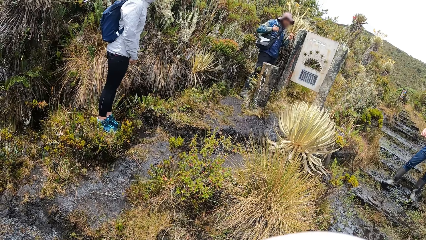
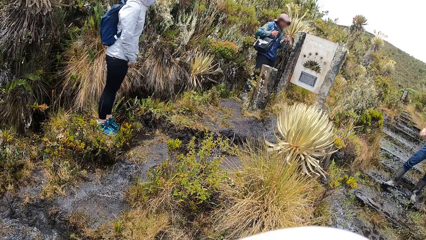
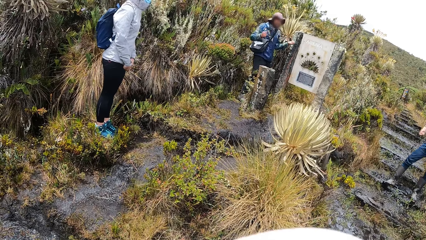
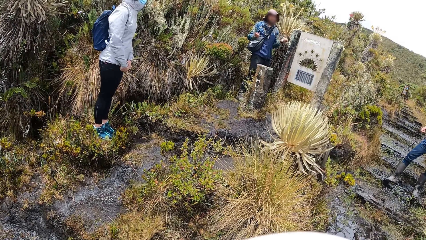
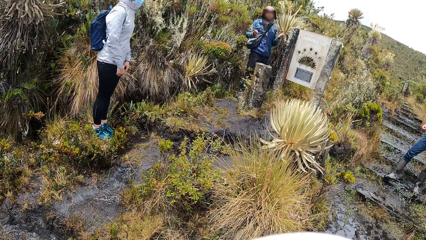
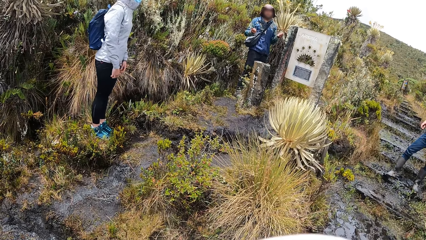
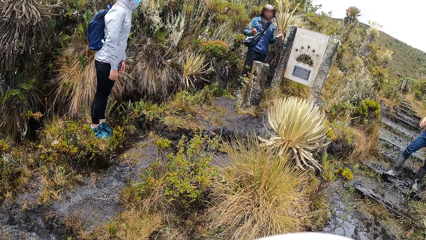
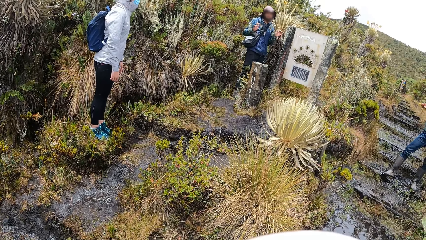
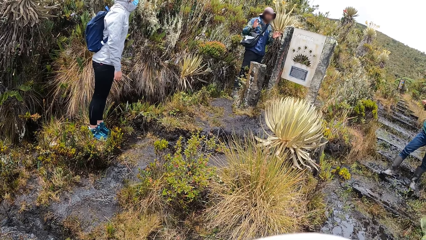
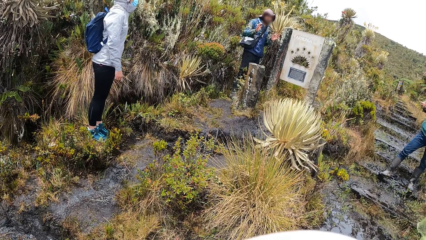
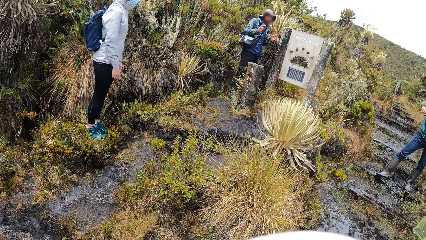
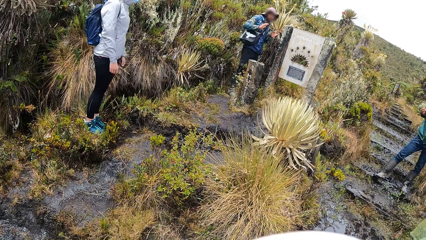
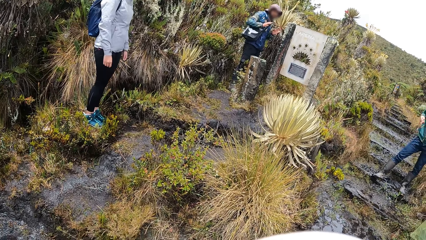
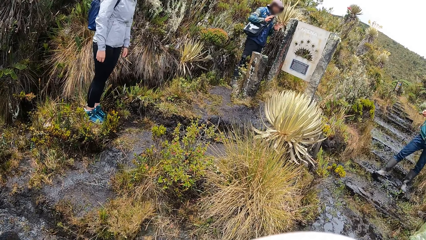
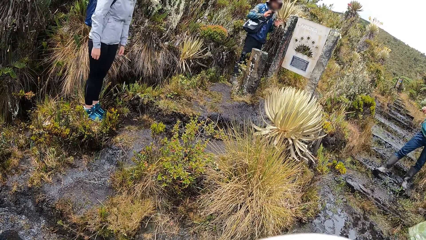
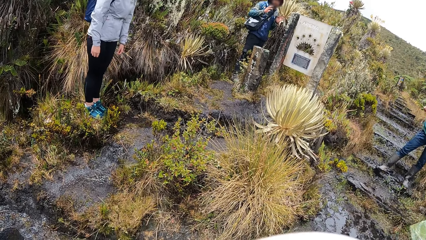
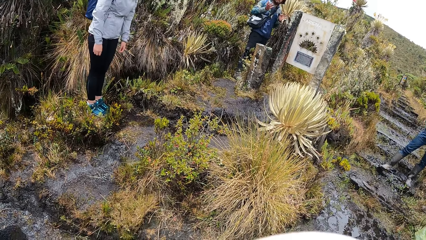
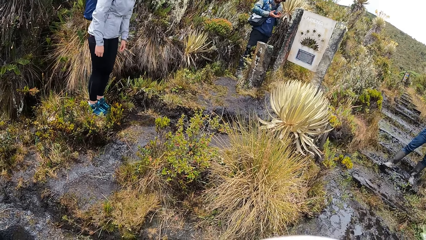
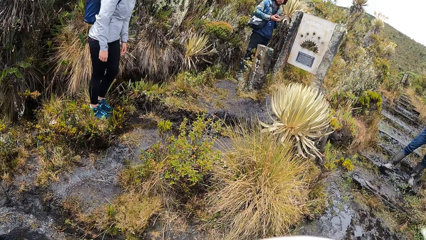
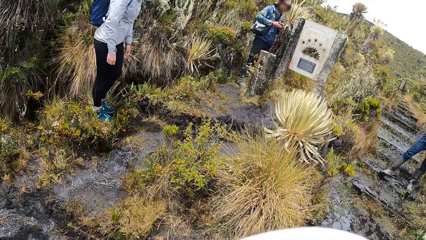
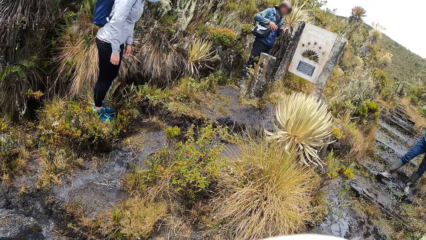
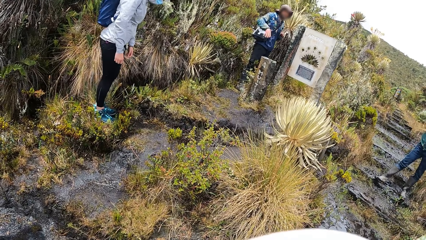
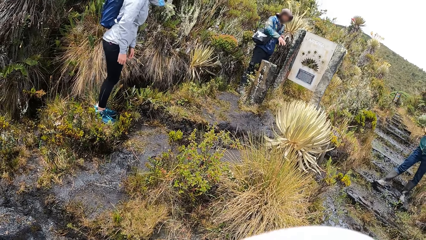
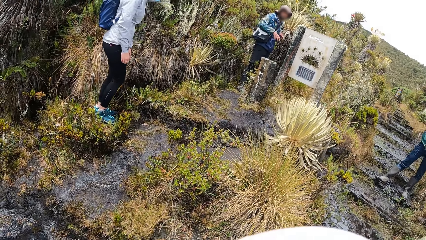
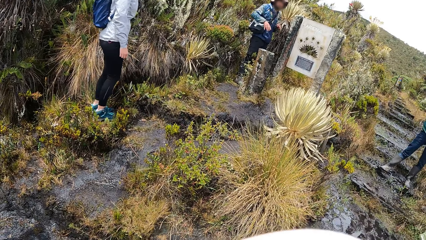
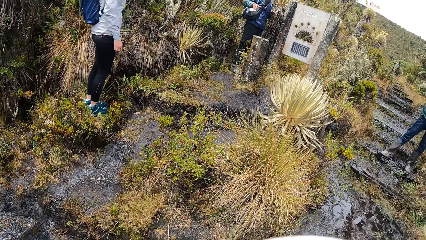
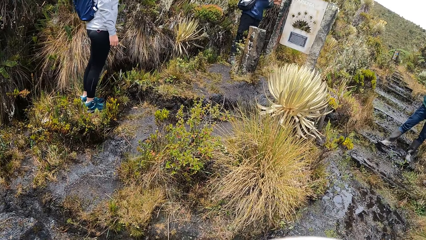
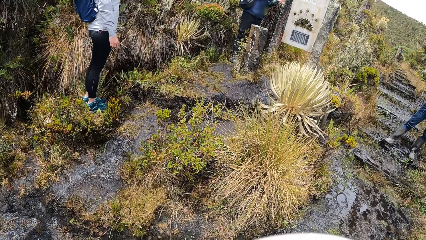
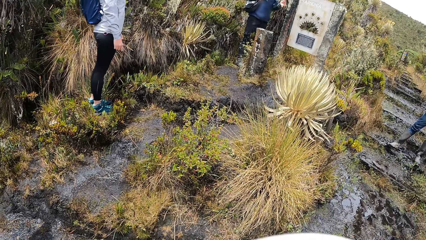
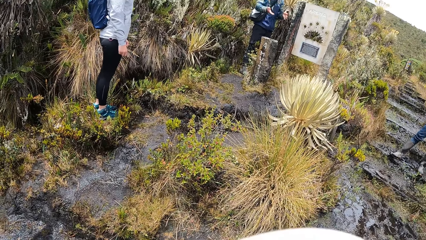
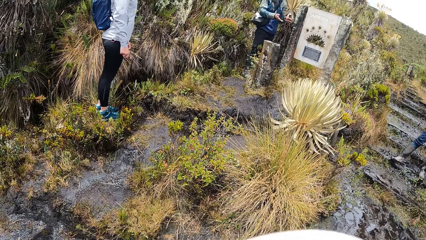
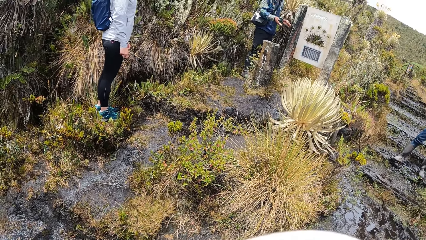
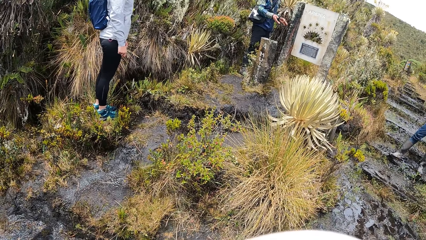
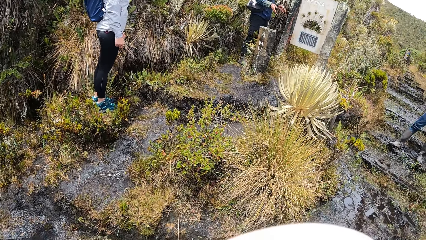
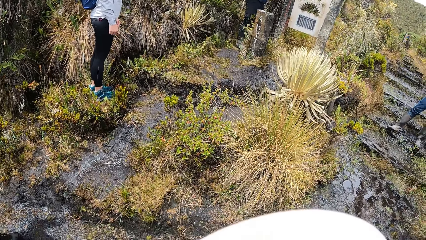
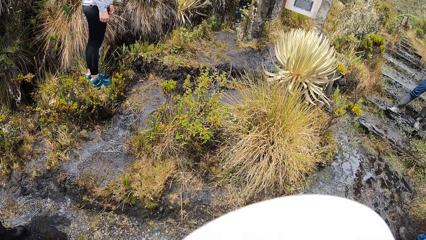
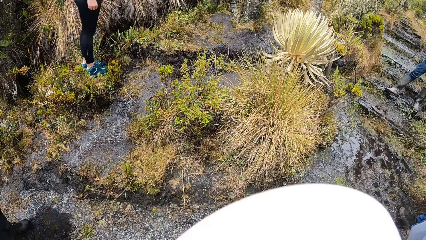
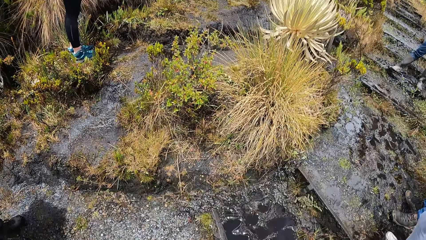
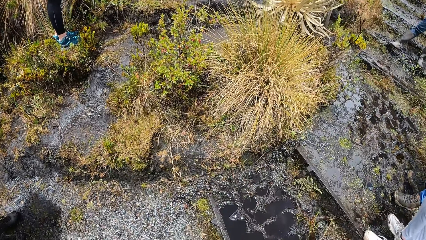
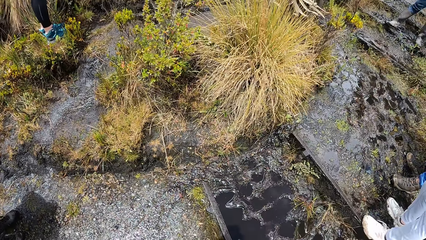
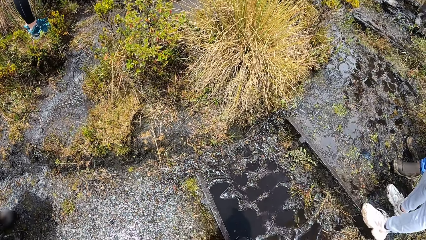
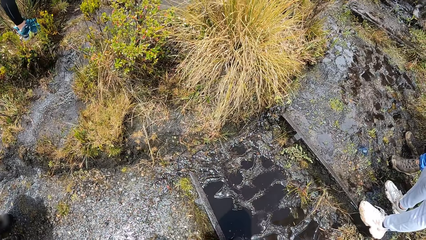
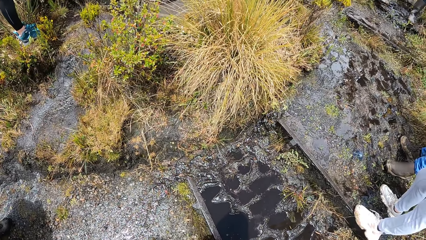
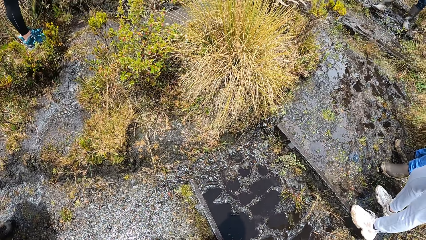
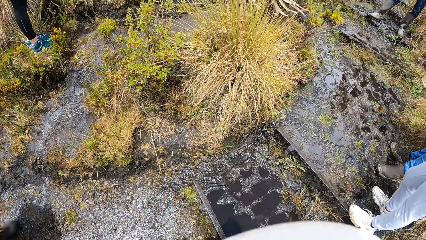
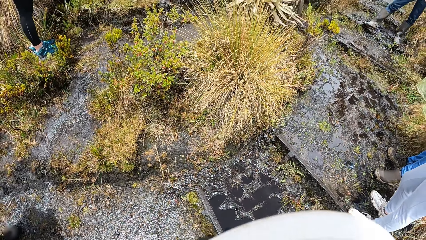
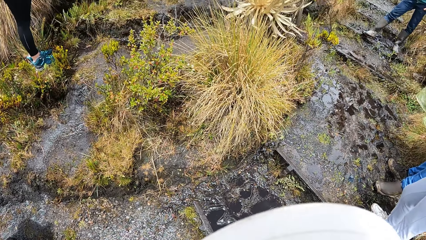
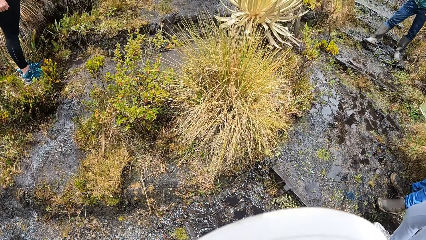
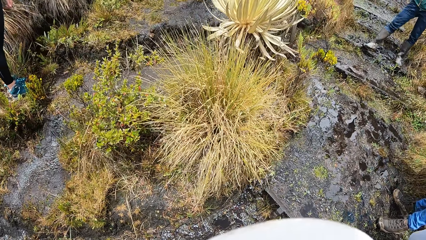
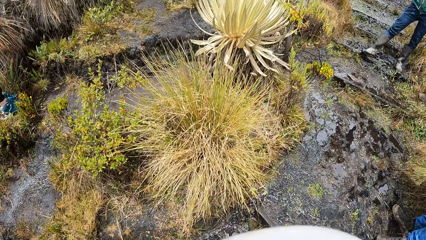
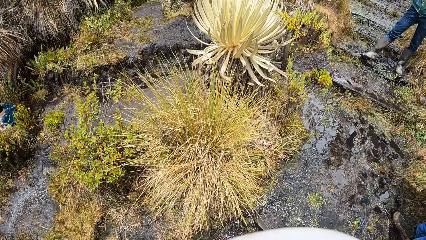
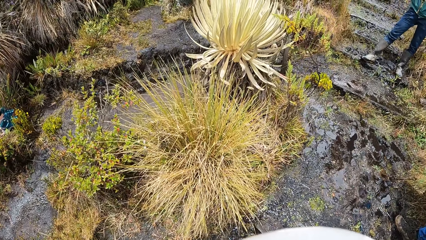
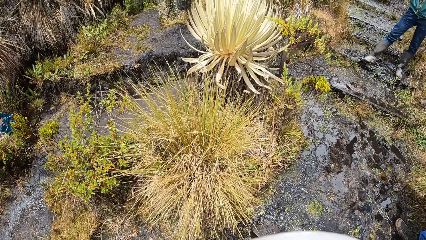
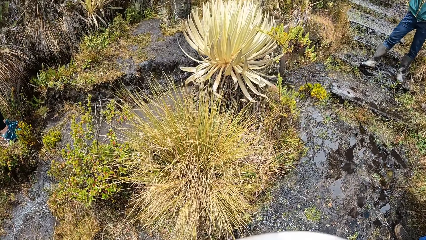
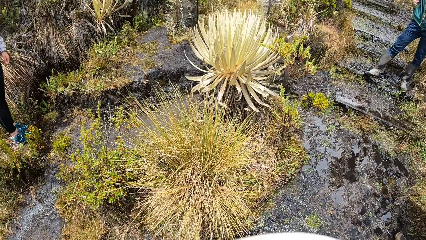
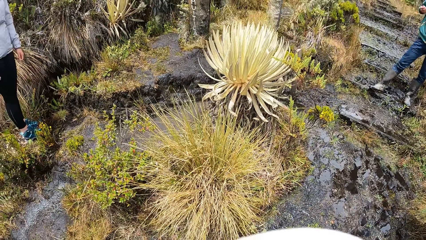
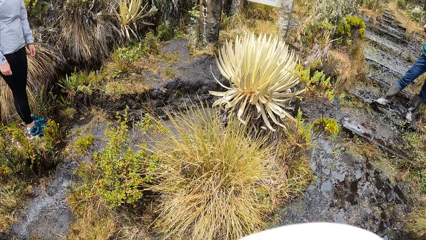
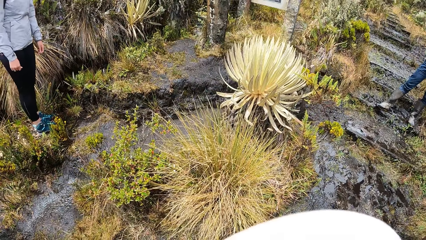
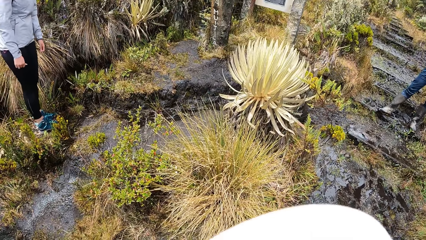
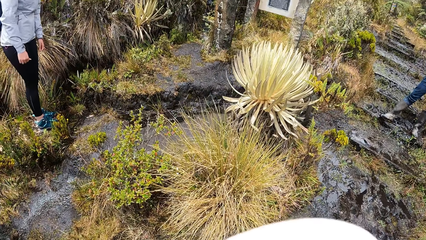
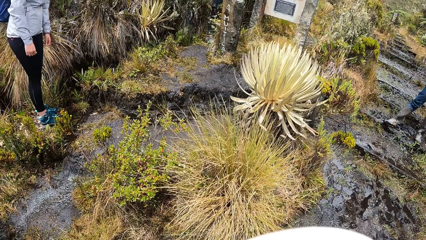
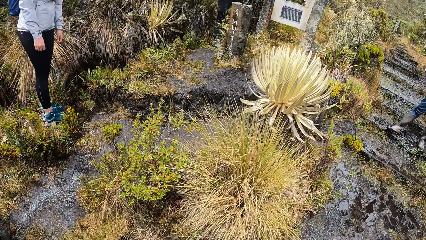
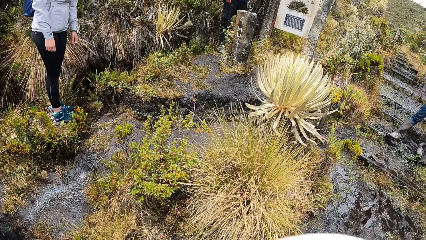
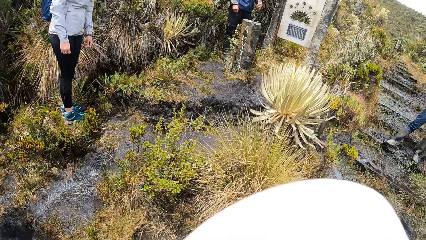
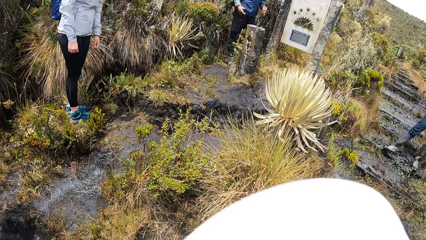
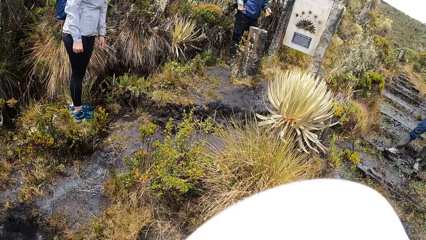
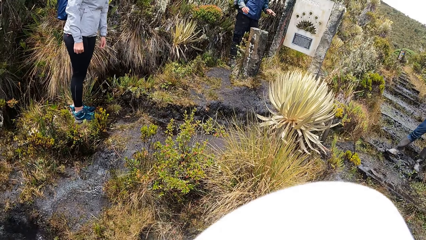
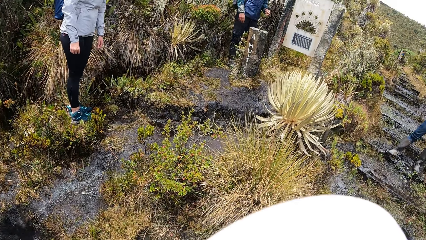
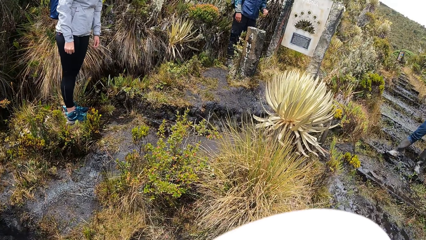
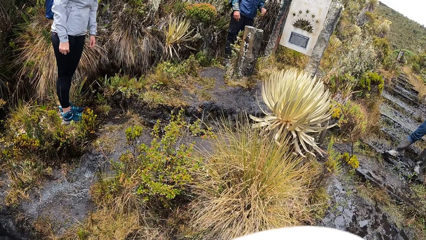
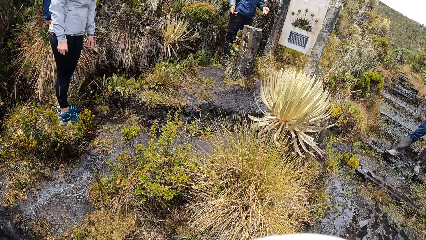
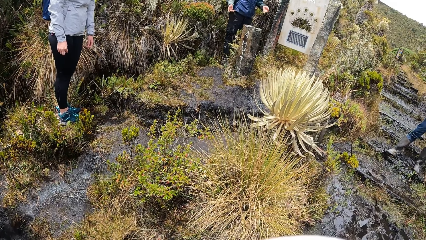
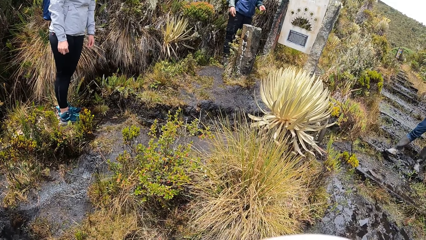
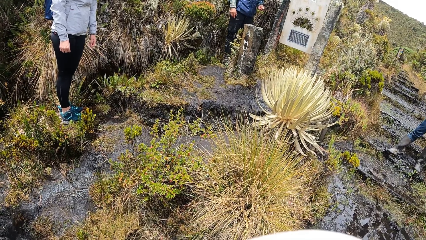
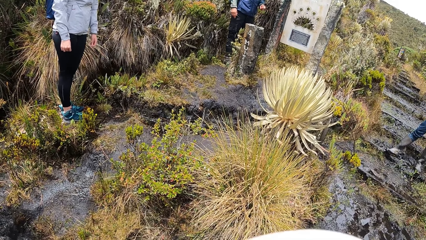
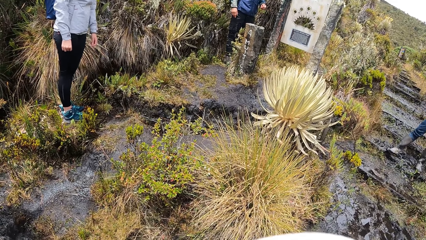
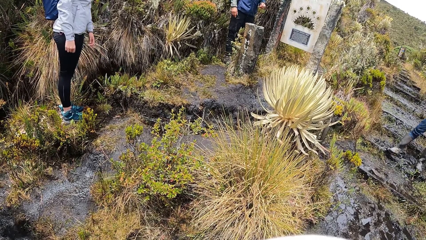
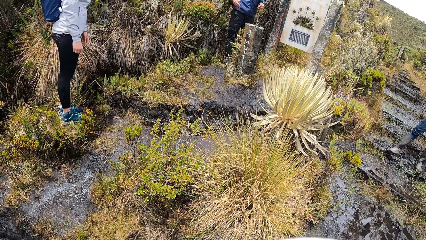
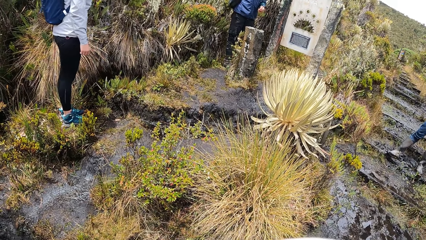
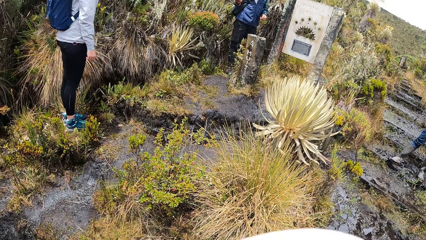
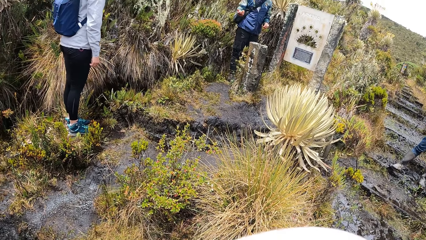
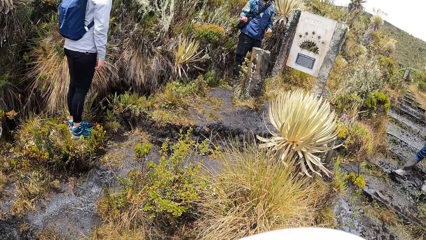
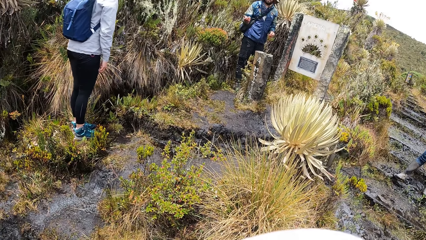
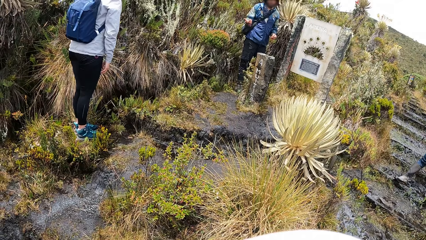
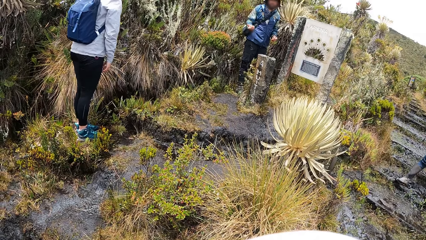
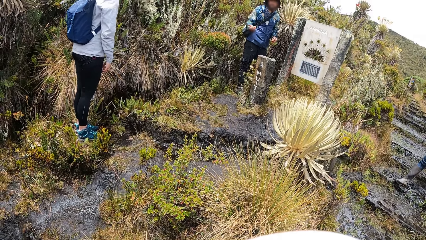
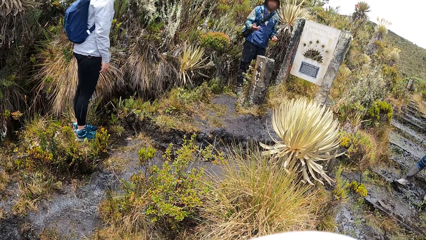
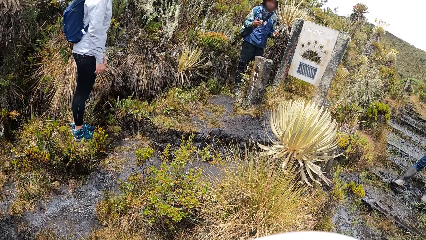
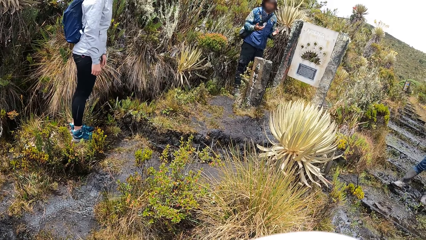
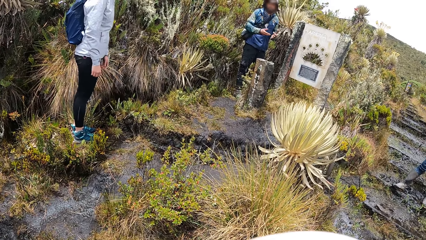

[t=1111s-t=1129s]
A man demonstrates to the colleagues. The camera wearer looks at the mud. They look at the plants.
